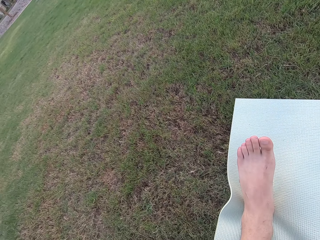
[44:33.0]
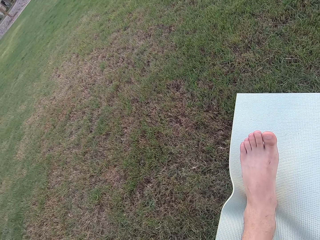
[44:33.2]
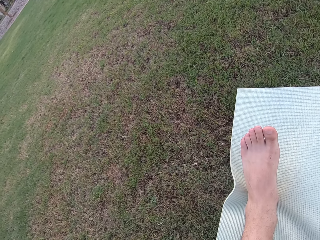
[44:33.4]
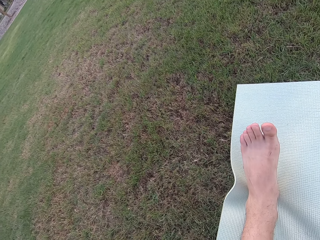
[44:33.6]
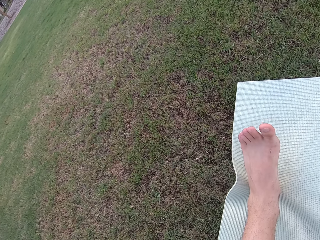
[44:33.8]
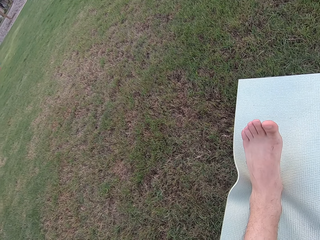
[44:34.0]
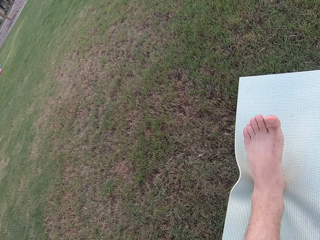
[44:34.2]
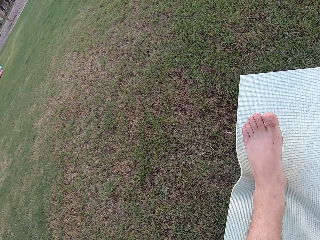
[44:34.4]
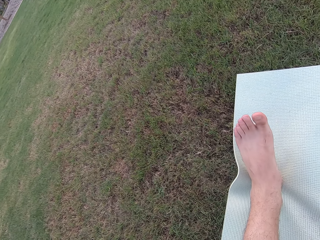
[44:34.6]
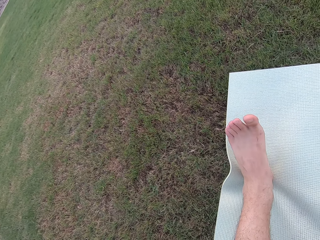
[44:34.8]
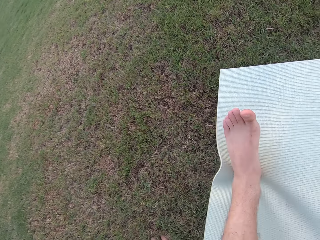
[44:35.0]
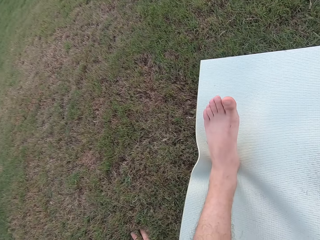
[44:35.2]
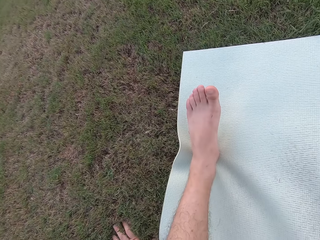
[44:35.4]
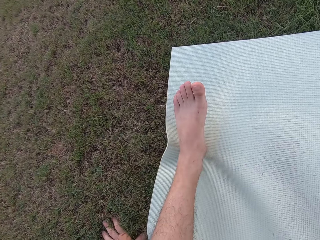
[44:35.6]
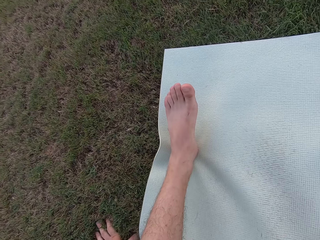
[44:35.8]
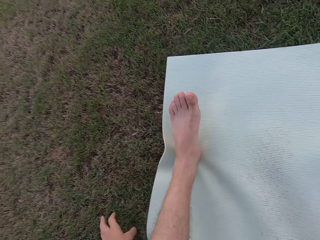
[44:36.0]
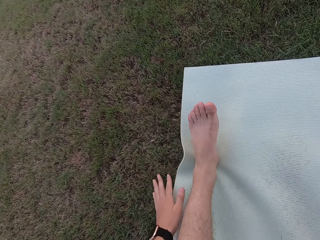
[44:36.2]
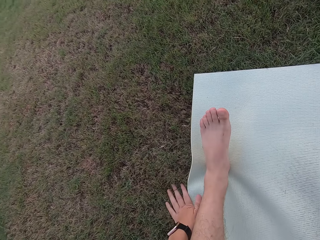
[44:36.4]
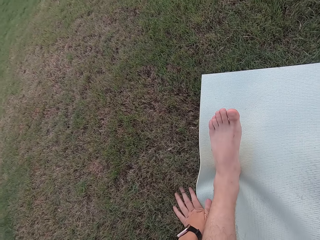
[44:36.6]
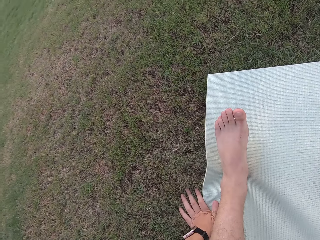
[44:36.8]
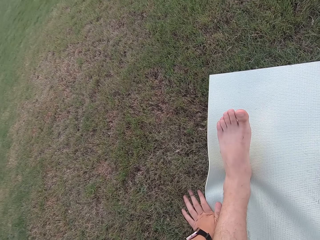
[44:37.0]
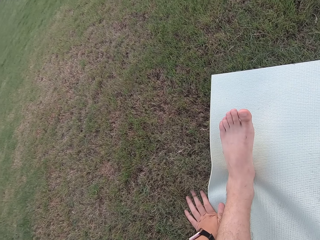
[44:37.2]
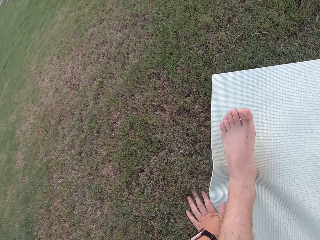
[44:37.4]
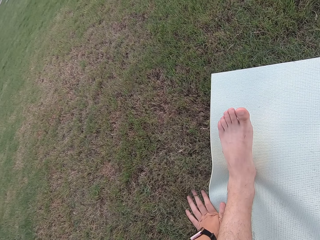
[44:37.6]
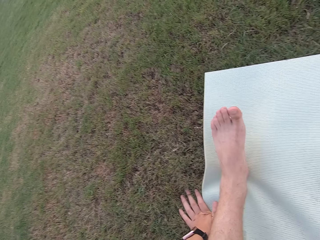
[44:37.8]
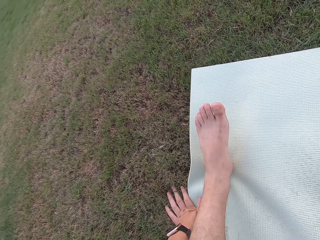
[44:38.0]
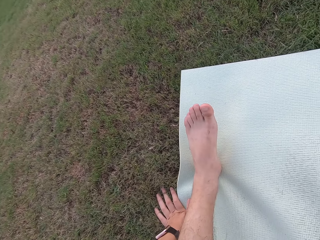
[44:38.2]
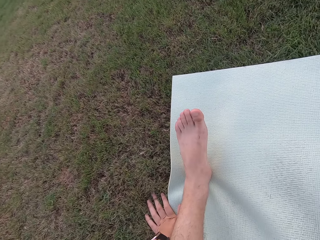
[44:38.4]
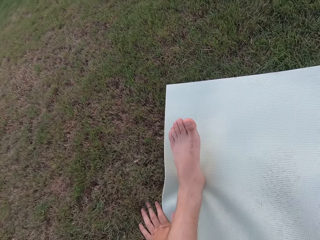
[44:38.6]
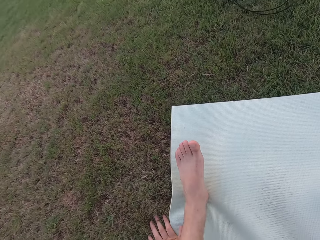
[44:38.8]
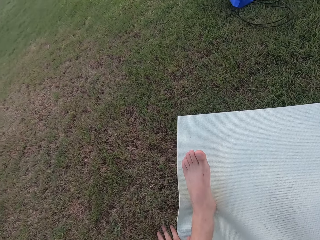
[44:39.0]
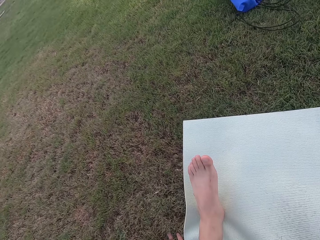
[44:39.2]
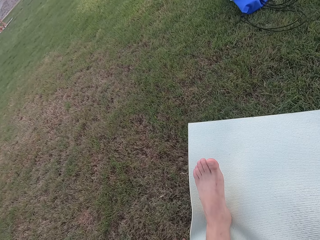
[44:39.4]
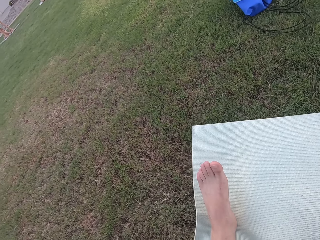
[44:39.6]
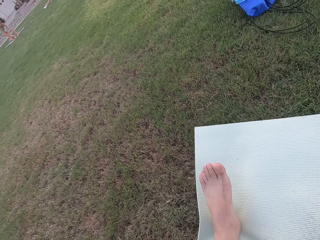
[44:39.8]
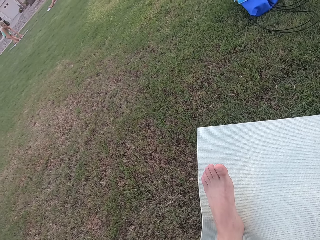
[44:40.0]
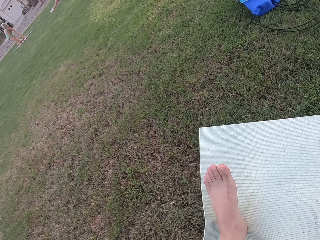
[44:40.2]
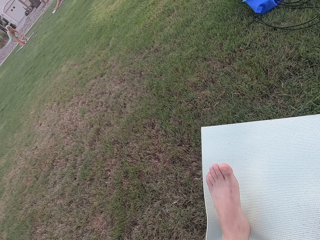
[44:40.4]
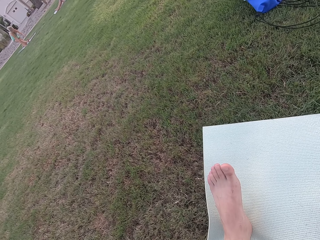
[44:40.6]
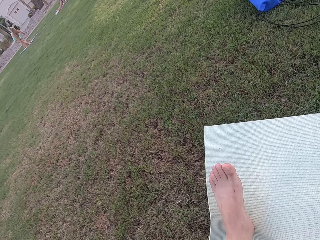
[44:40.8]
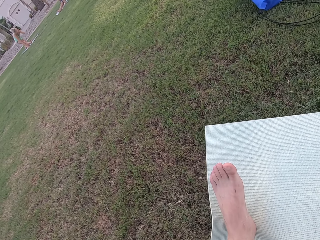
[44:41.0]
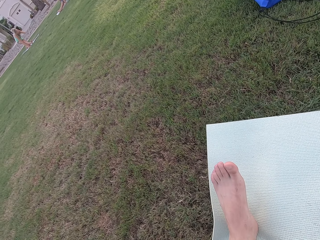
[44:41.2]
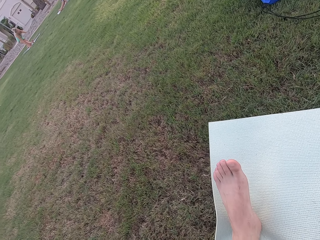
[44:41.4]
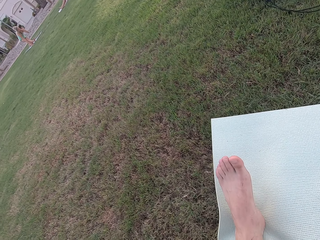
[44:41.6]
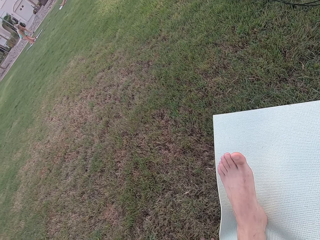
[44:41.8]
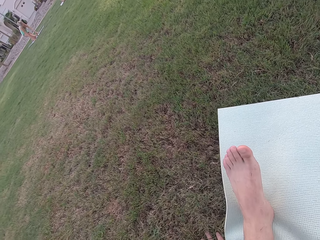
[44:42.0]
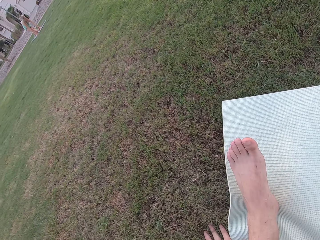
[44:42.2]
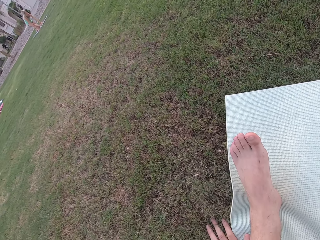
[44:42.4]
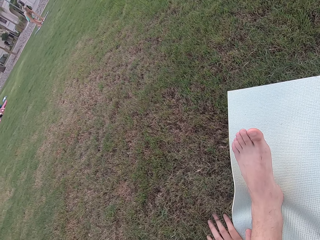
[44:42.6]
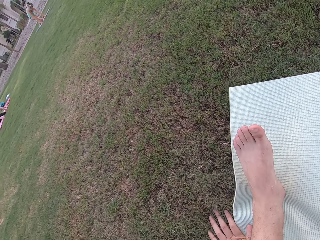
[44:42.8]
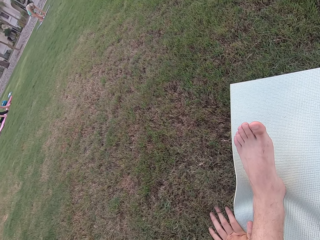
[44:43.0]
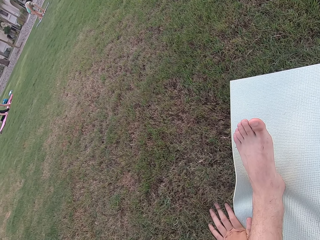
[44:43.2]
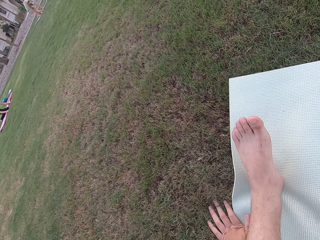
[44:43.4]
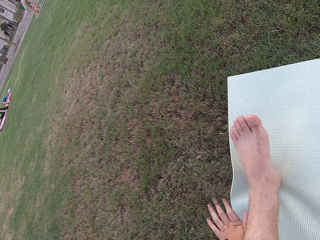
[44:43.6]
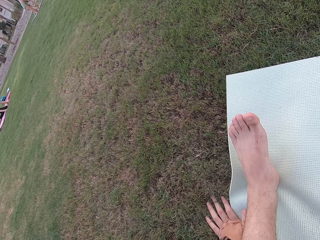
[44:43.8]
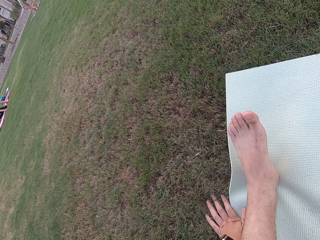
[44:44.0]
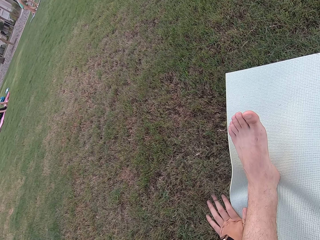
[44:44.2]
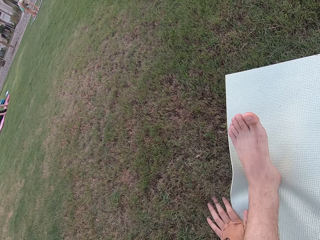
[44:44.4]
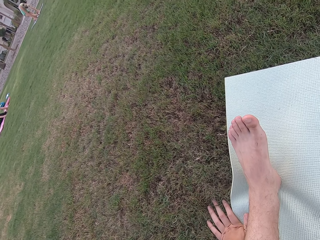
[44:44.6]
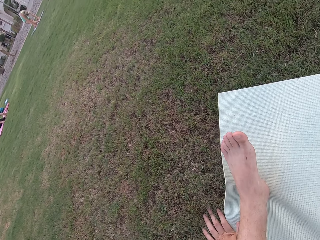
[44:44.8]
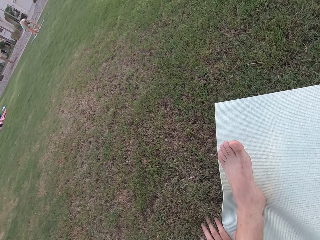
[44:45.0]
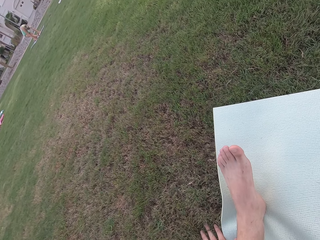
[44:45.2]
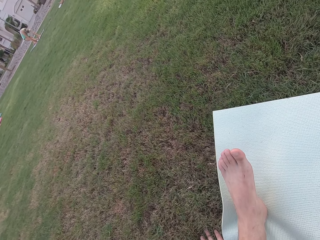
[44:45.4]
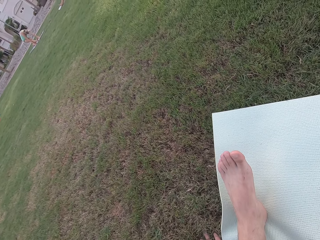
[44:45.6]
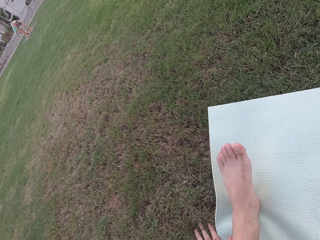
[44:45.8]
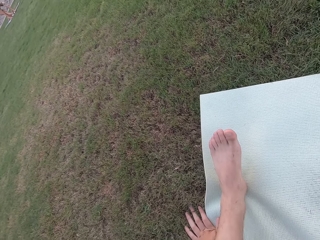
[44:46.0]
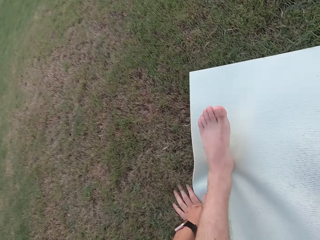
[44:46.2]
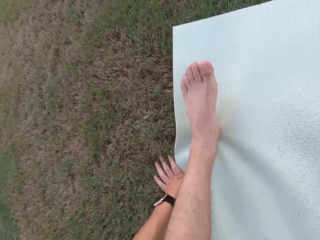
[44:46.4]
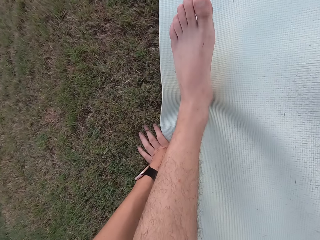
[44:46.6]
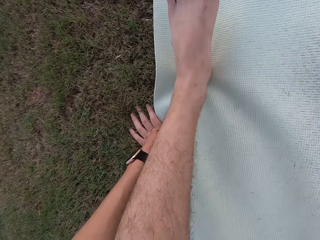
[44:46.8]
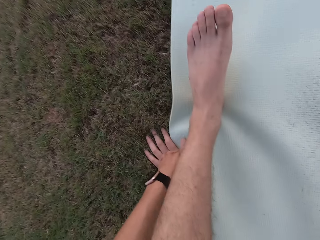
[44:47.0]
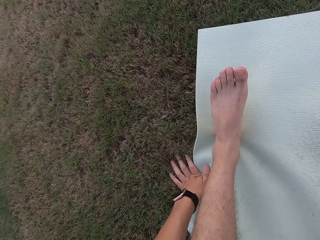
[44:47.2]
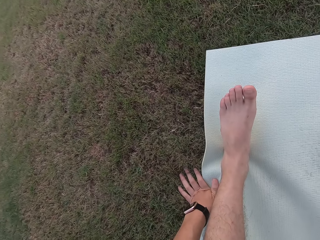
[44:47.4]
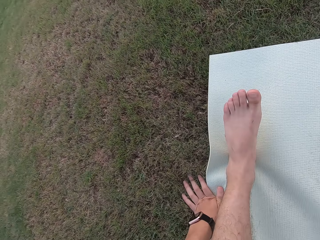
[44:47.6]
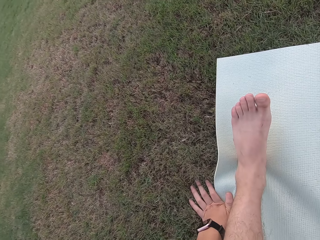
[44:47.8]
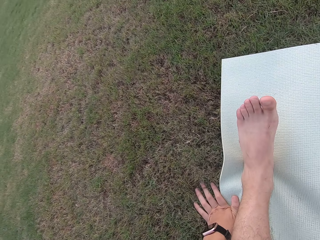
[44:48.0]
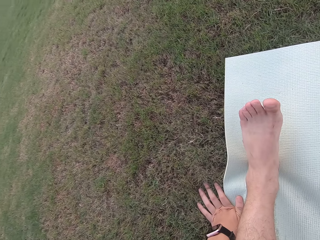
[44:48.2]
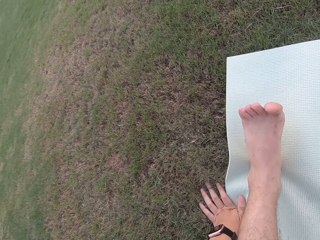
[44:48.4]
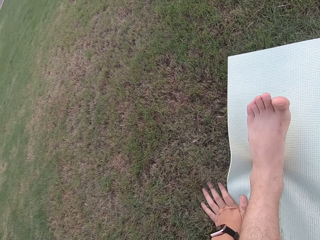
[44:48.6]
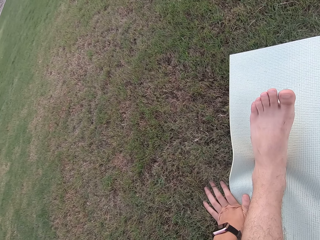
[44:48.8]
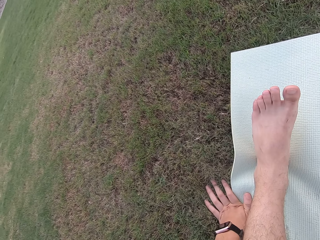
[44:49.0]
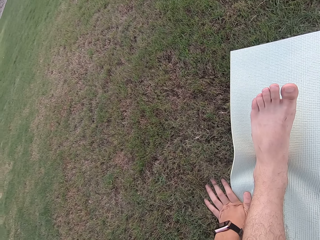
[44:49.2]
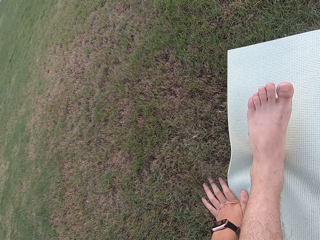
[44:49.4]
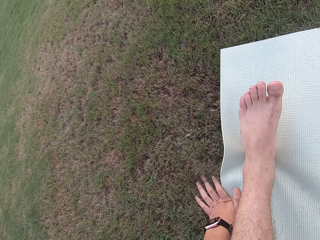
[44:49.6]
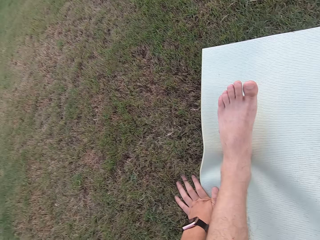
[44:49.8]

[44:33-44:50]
The camera wearer rotates his left leg. He puts his left hand on the mat. He moves his left leg's toes.

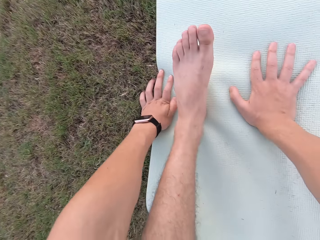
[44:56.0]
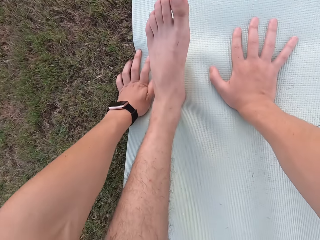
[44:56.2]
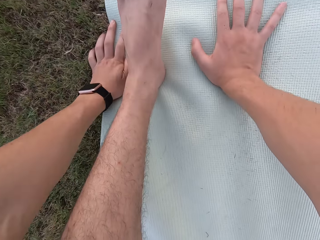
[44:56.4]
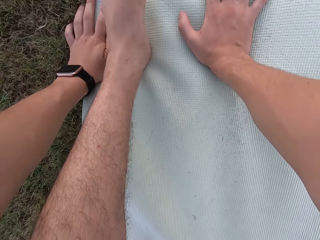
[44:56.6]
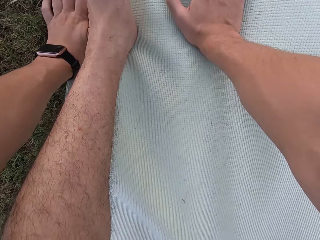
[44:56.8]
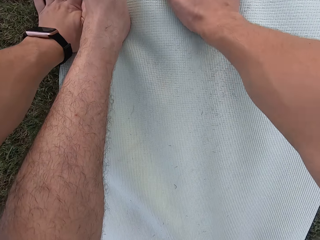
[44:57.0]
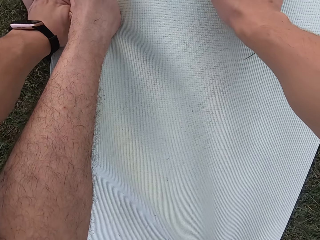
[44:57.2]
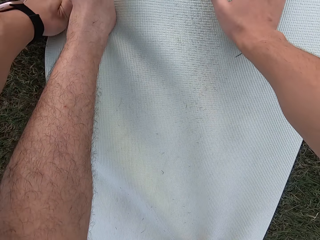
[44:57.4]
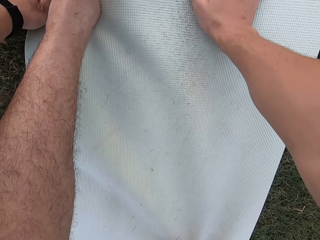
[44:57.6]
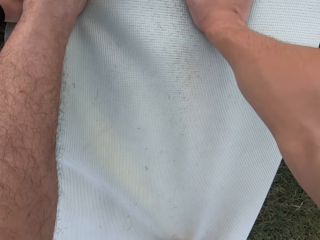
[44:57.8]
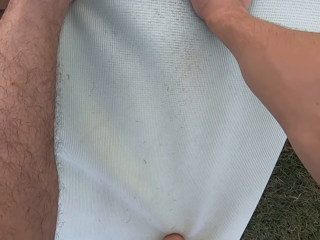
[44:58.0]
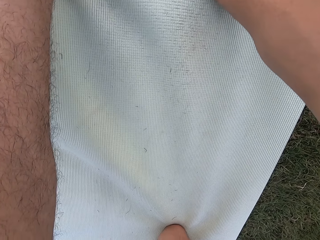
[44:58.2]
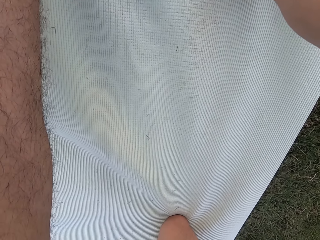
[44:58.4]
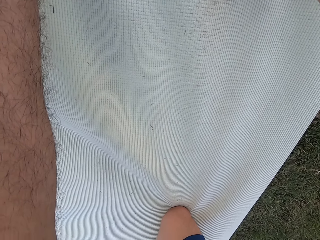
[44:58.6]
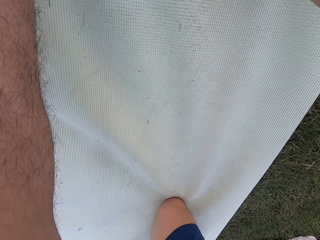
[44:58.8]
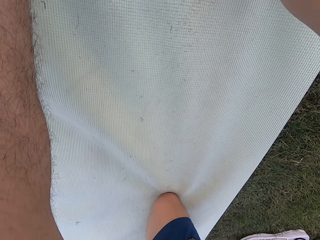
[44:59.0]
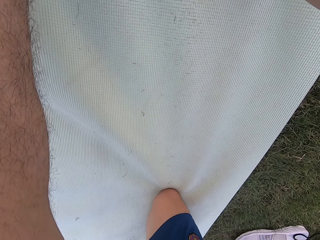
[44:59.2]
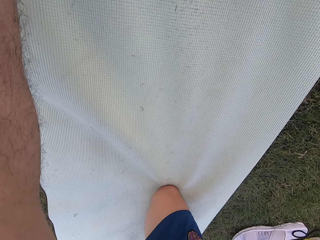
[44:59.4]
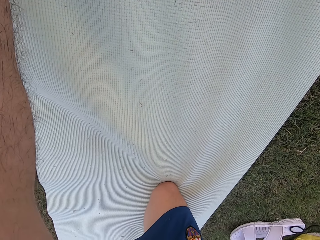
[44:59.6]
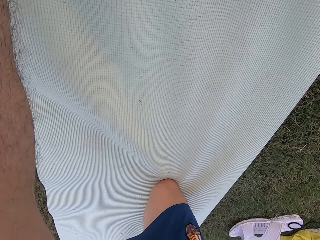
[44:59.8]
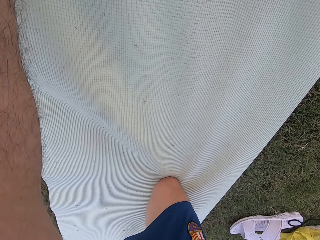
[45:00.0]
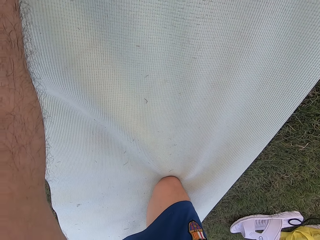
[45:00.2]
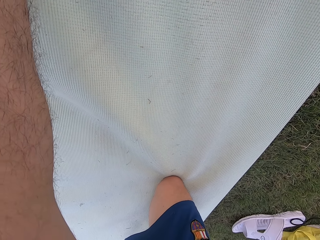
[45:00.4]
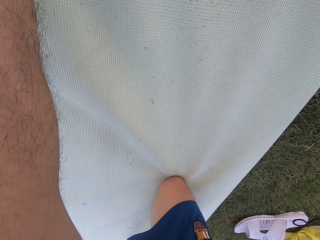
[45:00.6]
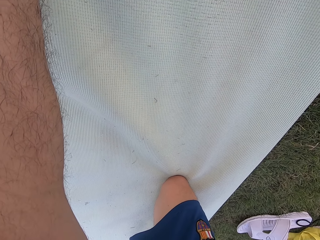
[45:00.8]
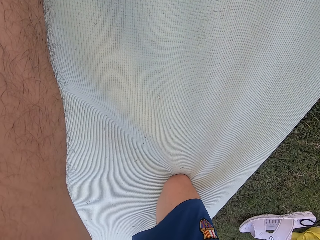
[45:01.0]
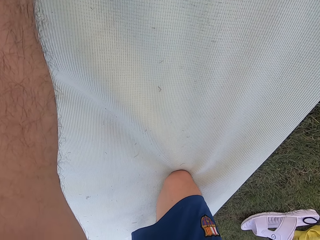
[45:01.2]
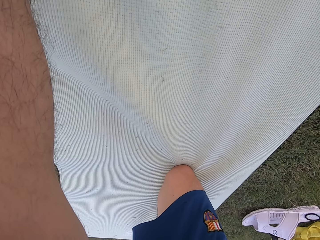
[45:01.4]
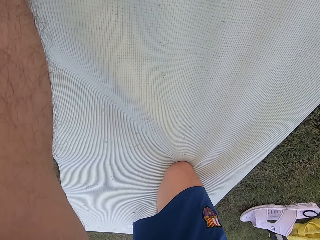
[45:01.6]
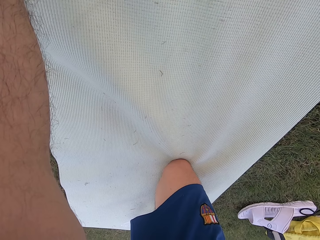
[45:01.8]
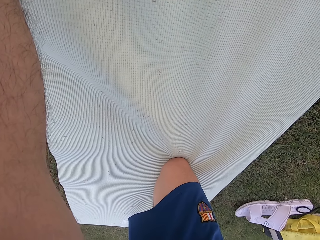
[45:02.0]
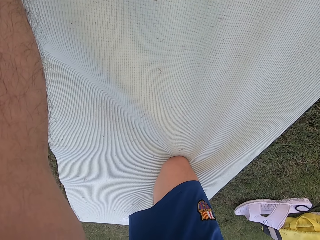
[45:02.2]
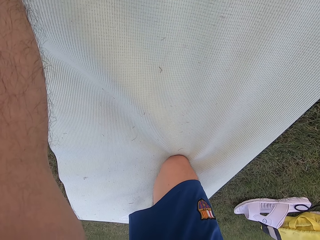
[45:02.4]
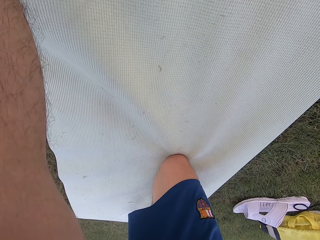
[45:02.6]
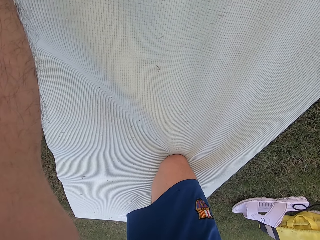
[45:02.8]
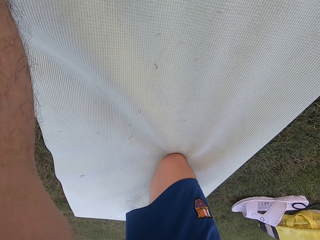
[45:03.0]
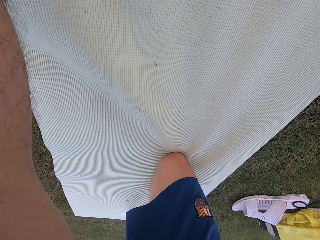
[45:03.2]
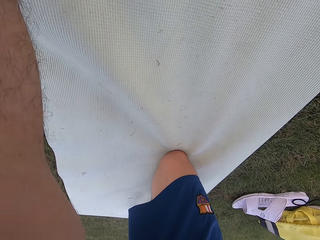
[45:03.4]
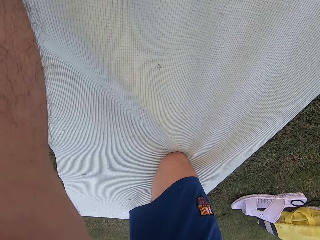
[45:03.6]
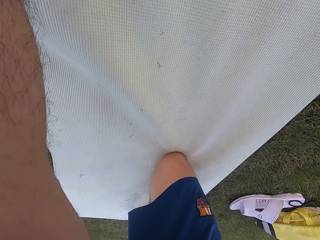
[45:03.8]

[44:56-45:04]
The camera wearer moves his right hand to the right side of the mat. He stares at the exercise mat.
